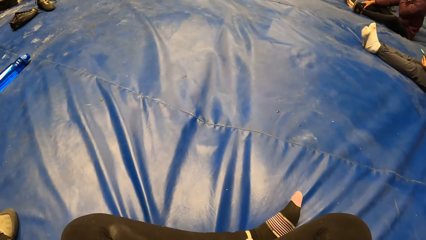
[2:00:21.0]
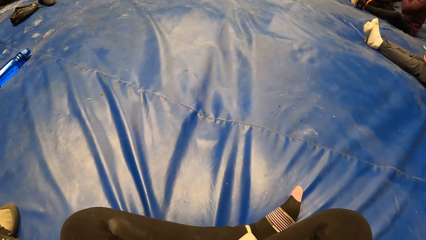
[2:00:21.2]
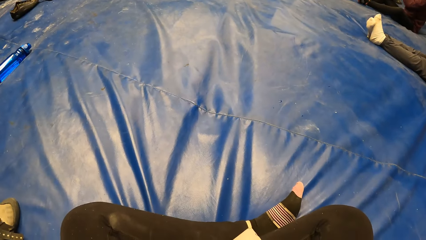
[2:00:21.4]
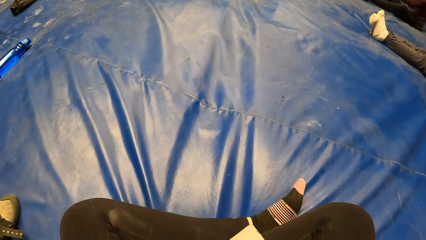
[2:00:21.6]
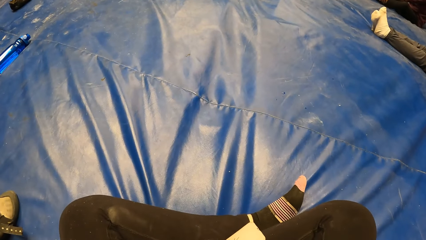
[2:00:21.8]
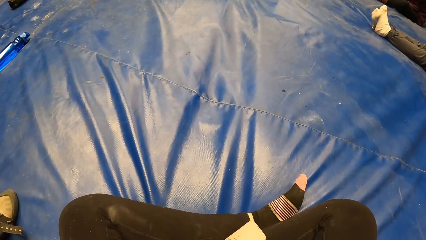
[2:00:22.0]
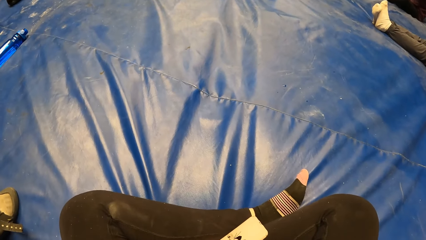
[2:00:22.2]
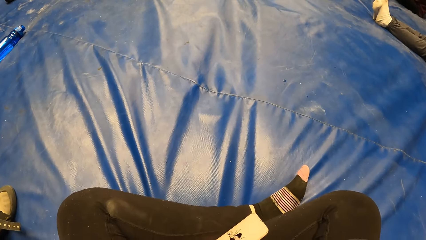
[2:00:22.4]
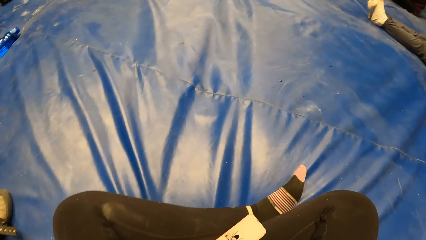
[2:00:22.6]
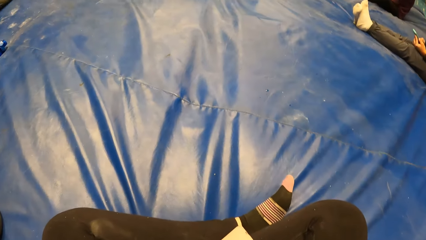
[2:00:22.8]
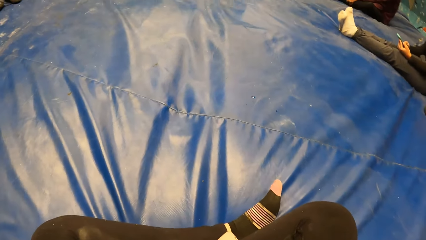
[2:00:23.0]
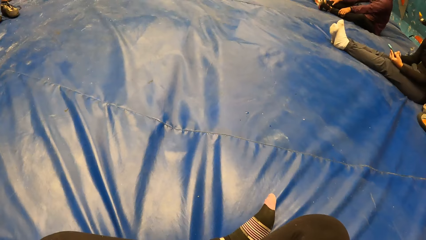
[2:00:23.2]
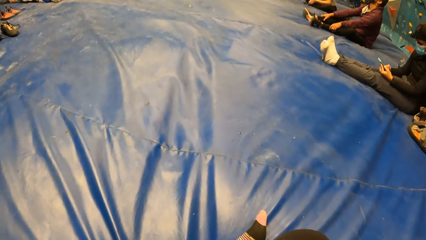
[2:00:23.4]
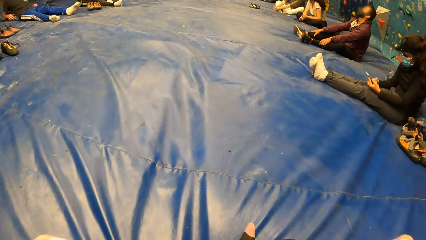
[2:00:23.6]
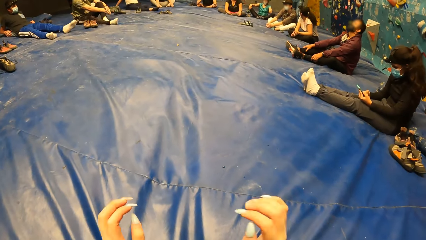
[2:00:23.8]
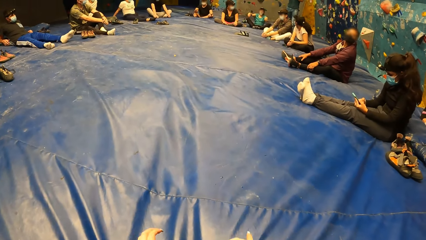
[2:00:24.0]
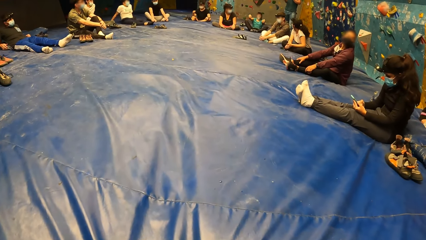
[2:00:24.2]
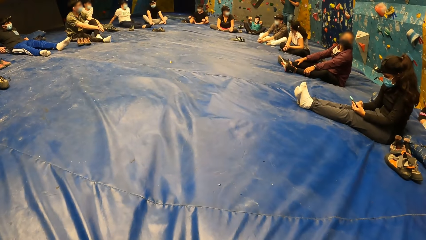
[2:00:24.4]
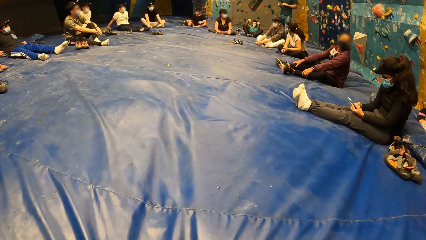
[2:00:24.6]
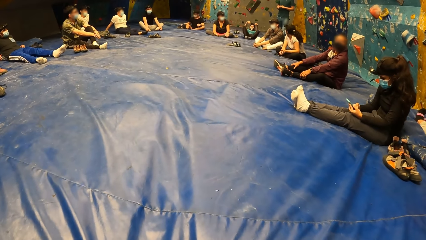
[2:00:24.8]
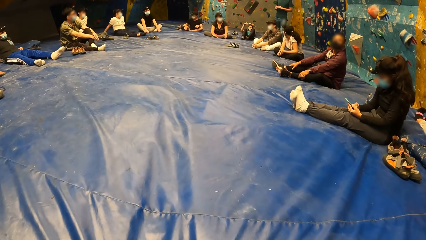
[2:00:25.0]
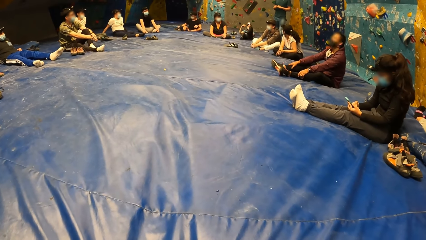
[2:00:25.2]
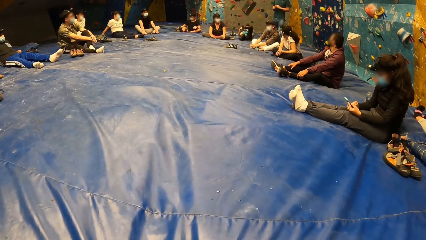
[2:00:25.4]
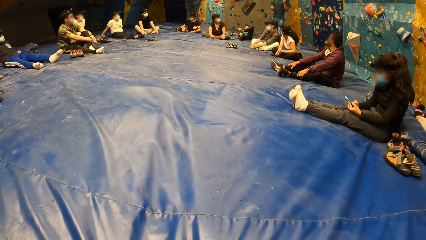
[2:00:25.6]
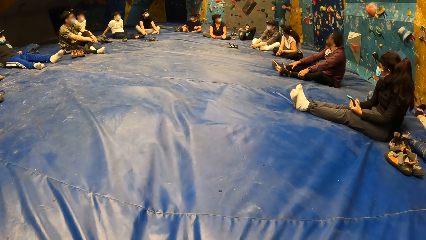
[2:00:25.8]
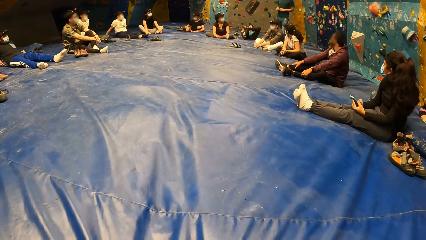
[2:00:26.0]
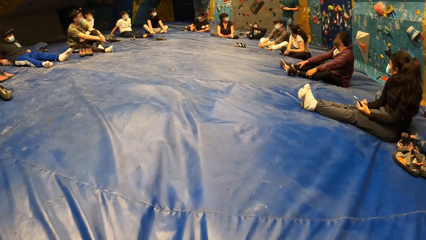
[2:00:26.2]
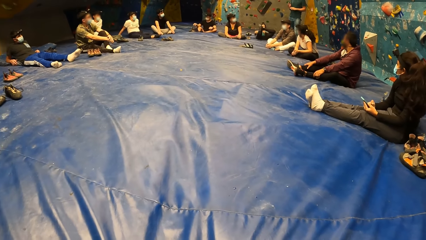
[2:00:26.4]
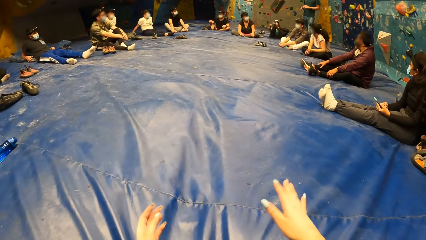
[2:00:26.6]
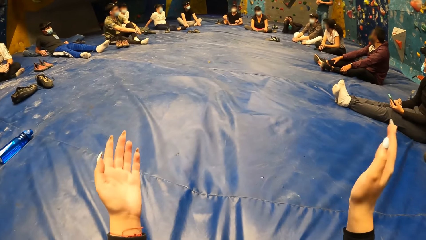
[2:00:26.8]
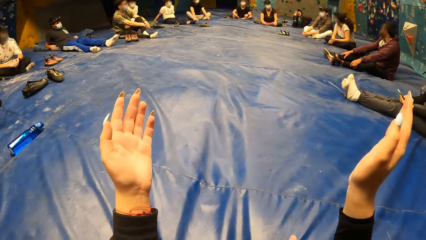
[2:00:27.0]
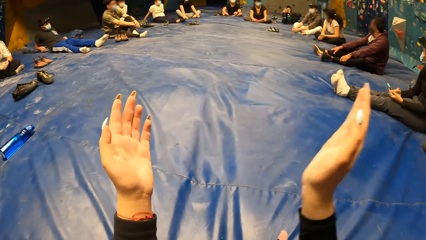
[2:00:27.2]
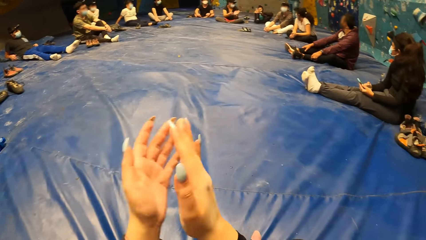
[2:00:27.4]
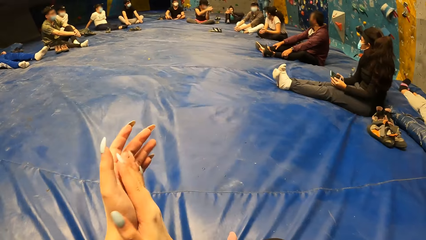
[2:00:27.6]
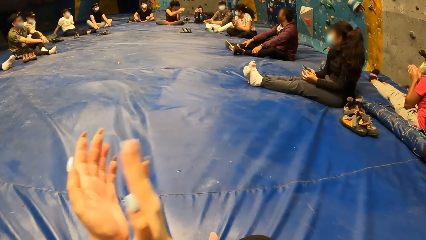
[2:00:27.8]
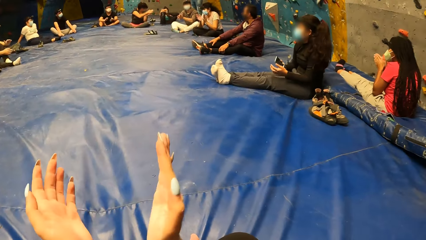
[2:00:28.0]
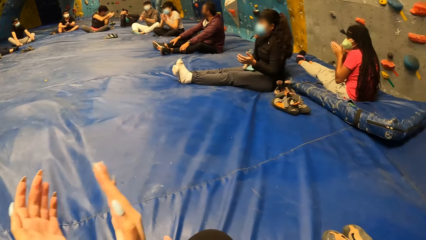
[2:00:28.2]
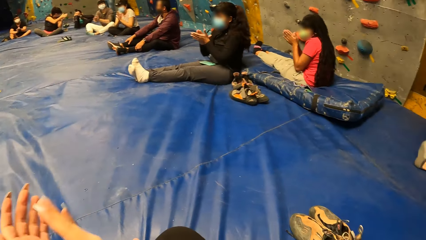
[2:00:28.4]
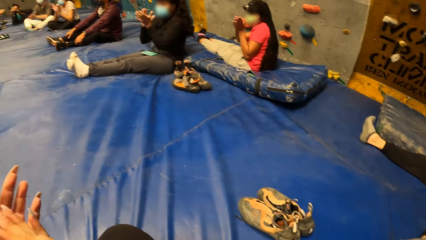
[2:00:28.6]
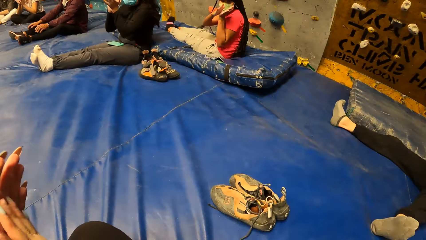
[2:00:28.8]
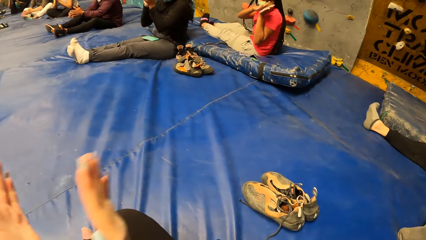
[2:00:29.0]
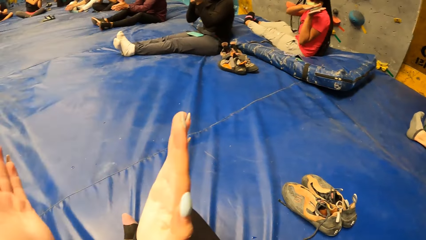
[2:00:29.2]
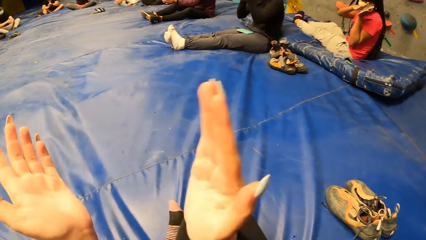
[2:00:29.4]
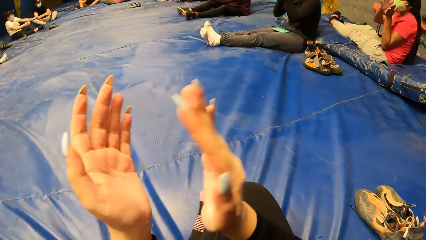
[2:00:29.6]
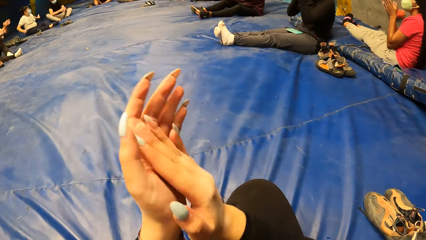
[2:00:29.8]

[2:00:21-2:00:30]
The camera wearer holds the camera. She lowers both hands. She looks around. She claps her hands. A lady claps her hands. Another lady claps her hands. The camera wearer looks around.

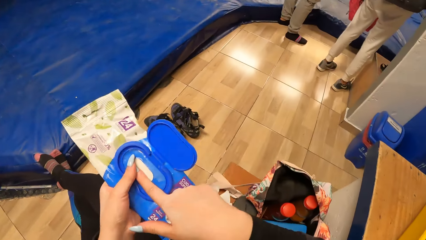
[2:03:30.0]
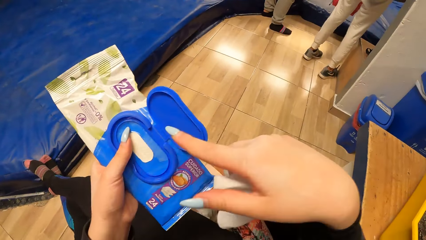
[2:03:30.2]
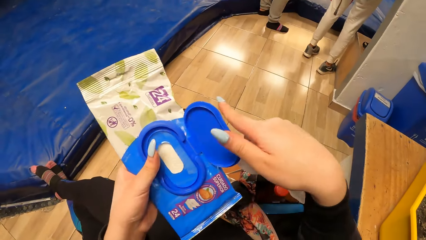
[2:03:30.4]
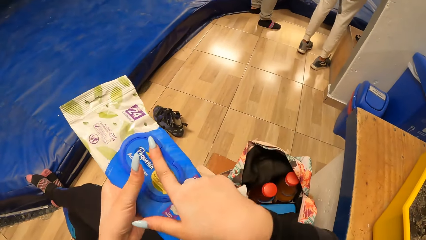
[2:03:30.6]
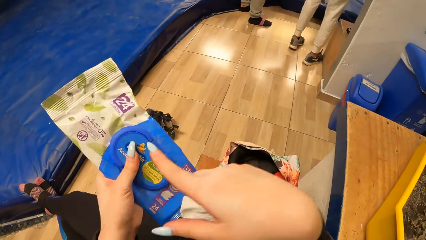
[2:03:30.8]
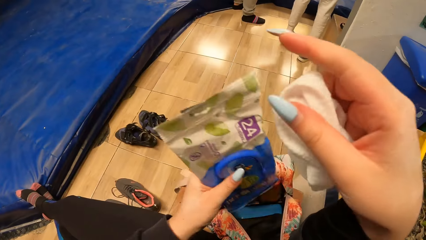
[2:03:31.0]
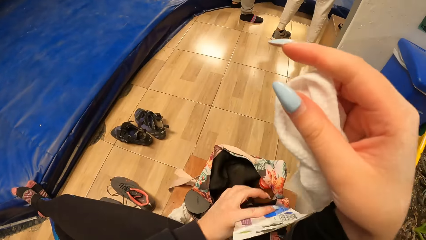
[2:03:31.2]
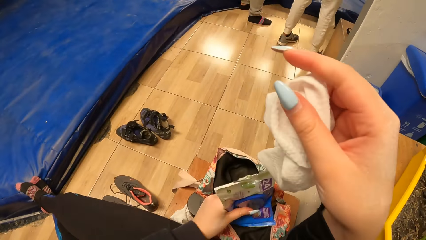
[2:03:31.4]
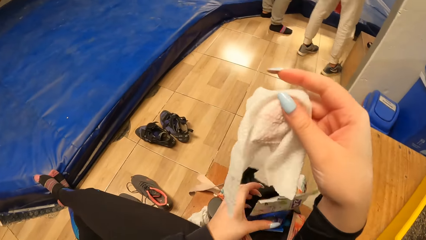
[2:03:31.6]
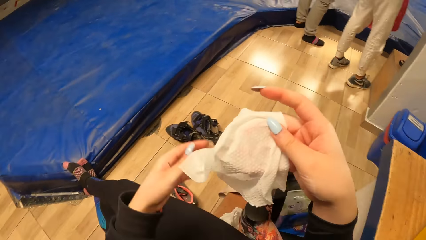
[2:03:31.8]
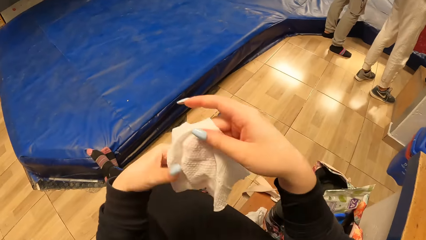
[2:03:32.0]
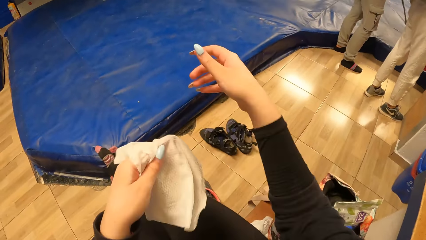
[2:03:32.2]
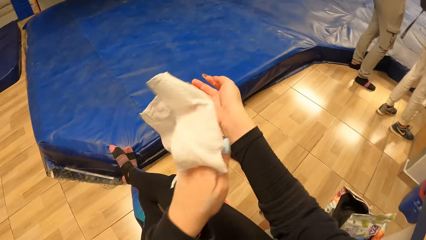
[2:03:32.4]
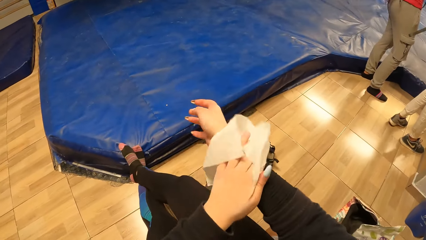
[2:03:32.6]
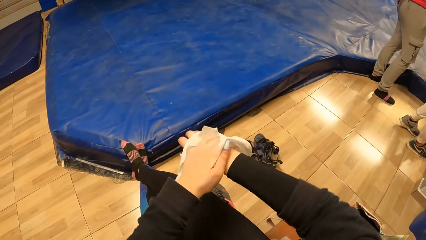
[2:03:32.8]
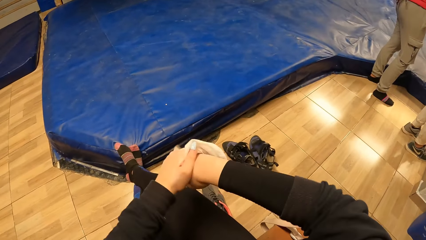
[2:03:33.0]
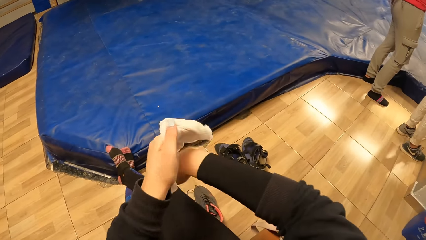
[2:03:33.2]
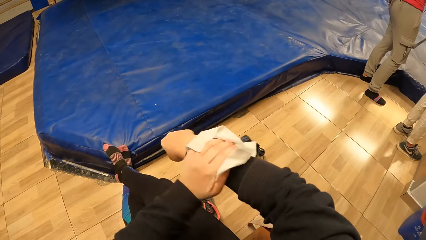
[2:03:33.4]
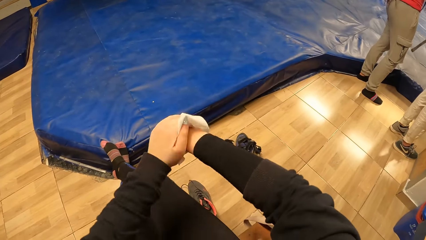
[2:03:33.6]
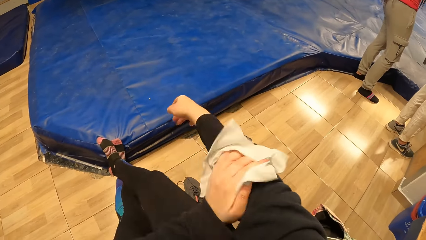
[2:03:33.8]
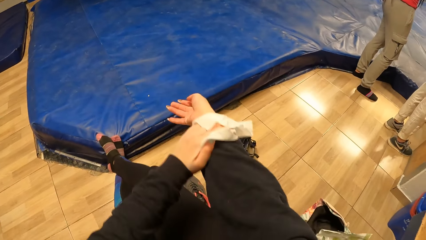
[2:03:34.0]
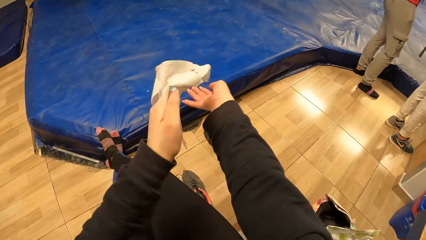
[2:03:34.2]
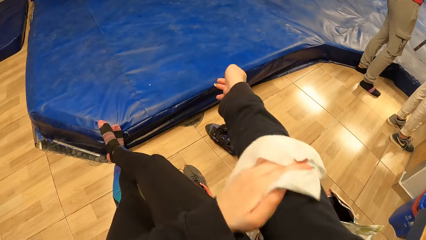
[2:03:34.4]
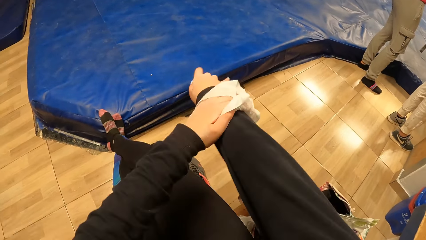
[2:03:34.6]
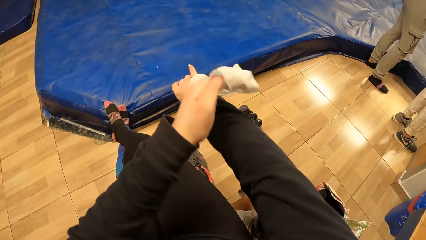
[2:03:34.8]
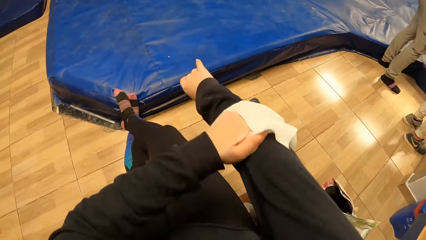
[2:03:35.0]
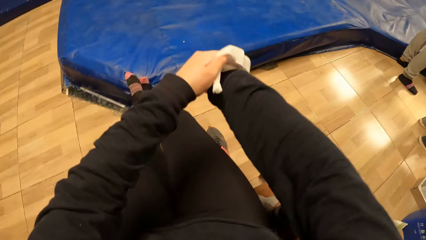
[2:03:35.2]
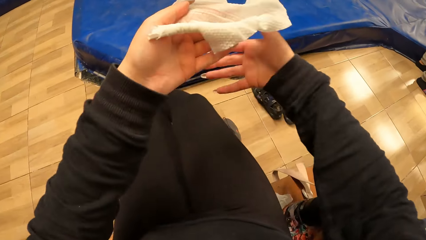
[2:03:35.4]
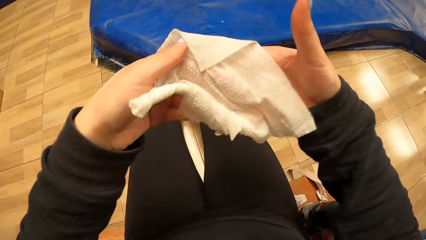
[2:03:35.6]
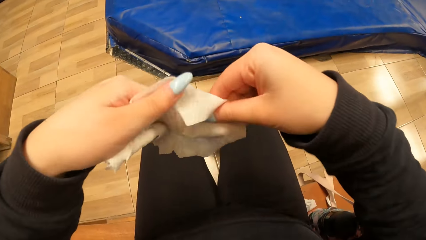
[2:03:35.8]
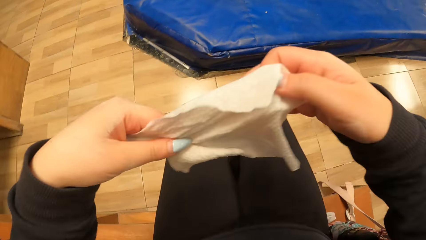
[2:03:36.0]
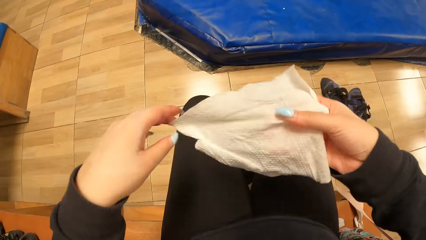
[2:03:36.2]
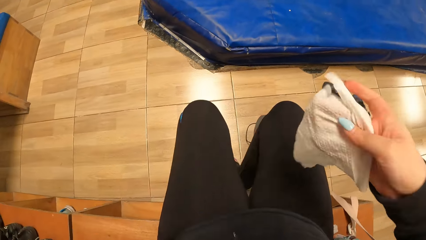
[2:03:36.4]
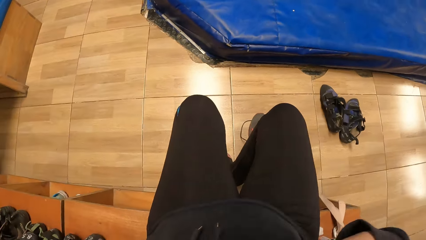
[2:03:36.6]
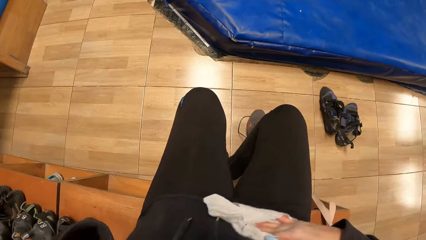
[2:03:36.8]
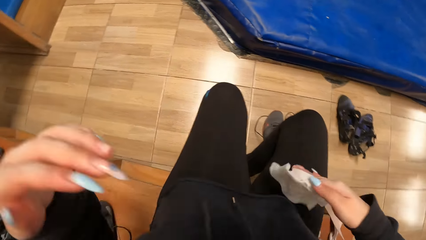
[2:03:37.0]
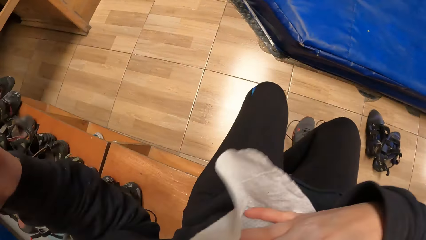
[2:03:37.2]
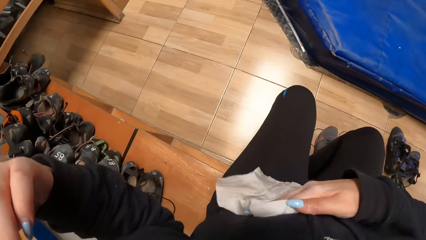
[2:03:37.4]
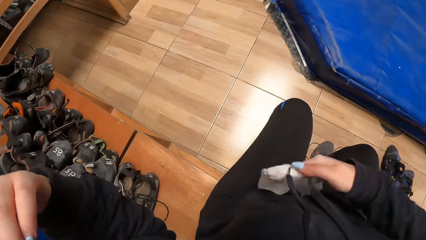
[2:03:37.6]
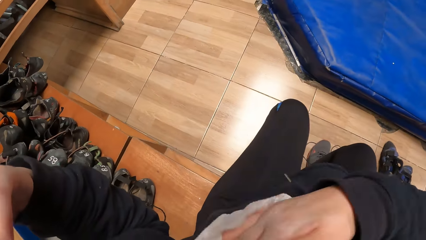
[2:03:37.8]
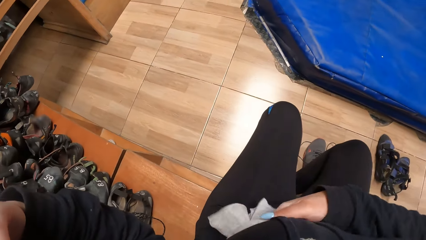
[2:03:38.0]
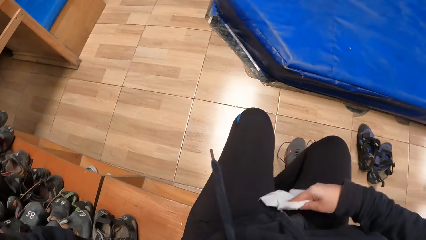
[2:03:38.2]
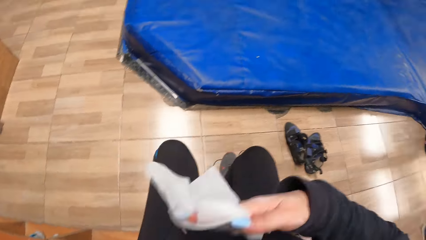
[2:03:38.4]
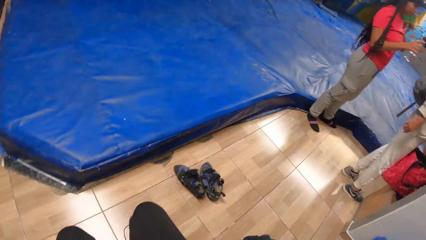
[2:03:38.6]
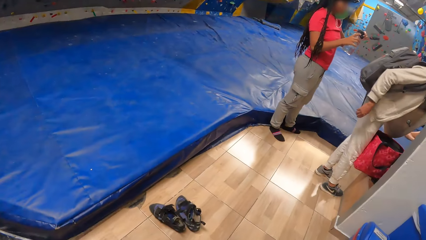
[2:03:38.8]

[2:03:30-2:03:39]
The camera wearer closes the pack of wipes with her right hand. She places the pack of wipes into the bag with her left hand. She passes the wipe to her left hand. She wipes her sport wear with the wipe in her left hand. She wipes the right hand with the wipe. She passes the wipe to her right hand. She wipes her sport wear with the wipe in her right hand.
